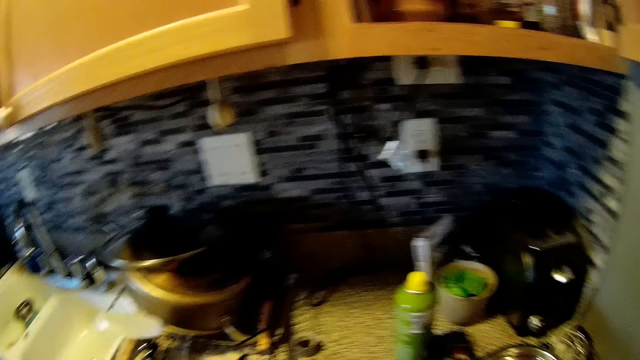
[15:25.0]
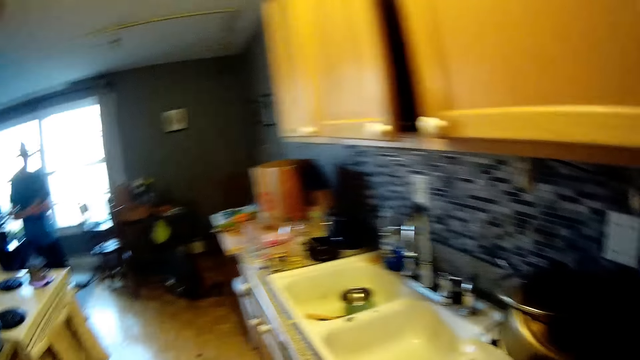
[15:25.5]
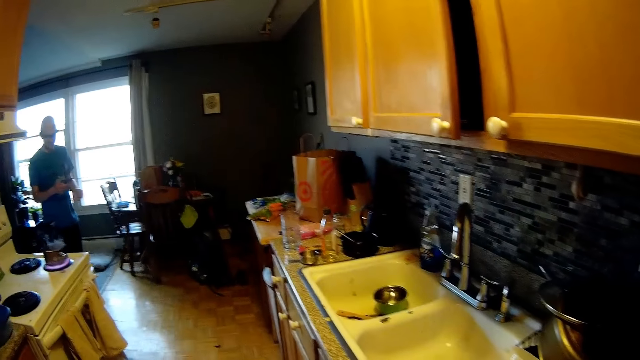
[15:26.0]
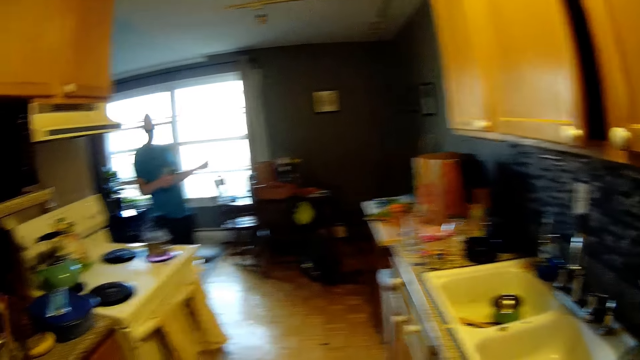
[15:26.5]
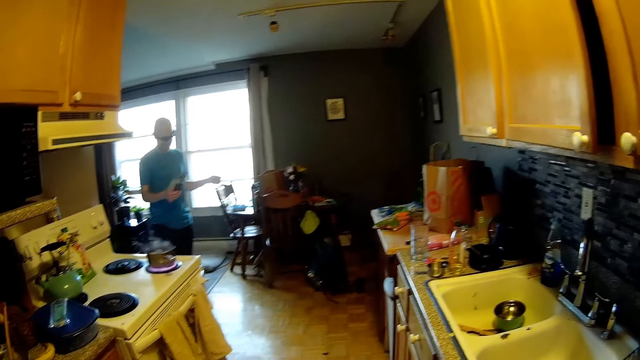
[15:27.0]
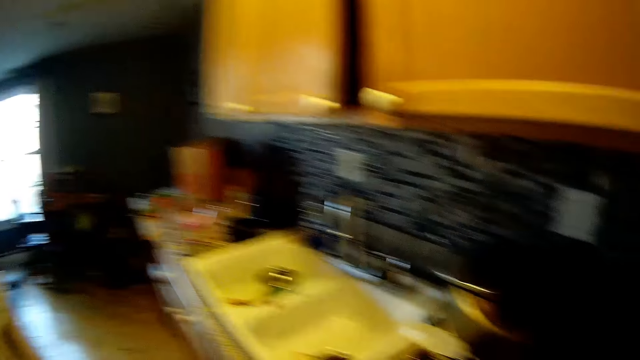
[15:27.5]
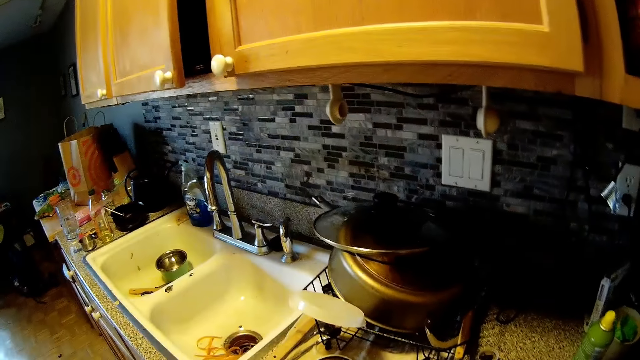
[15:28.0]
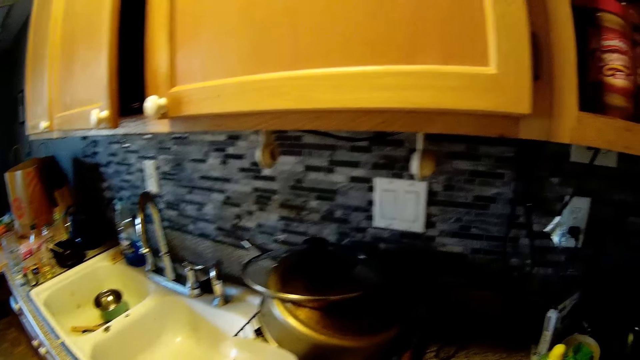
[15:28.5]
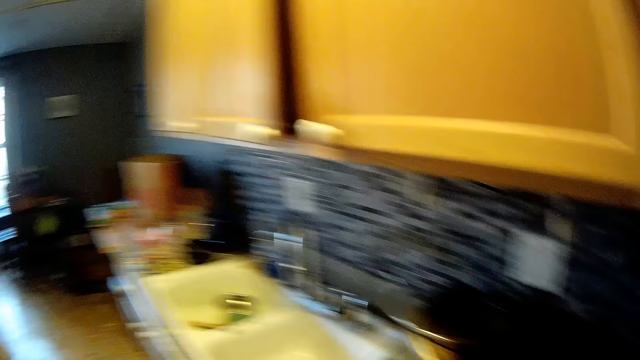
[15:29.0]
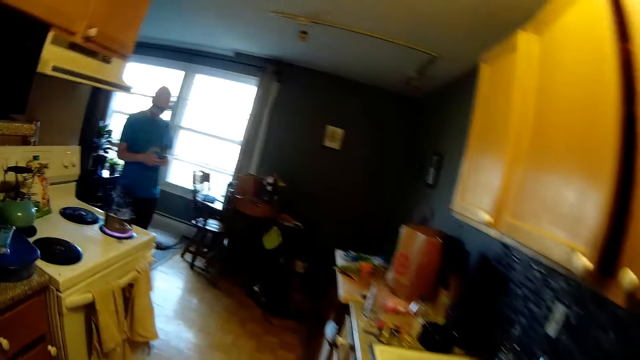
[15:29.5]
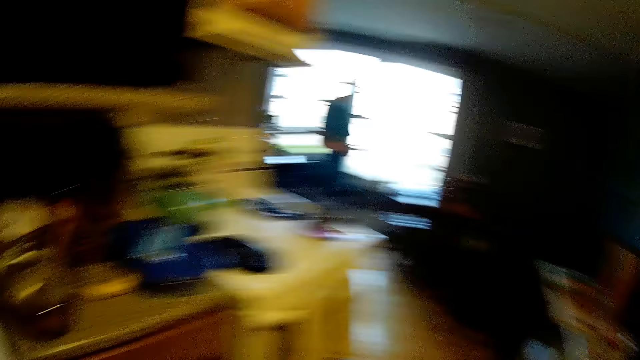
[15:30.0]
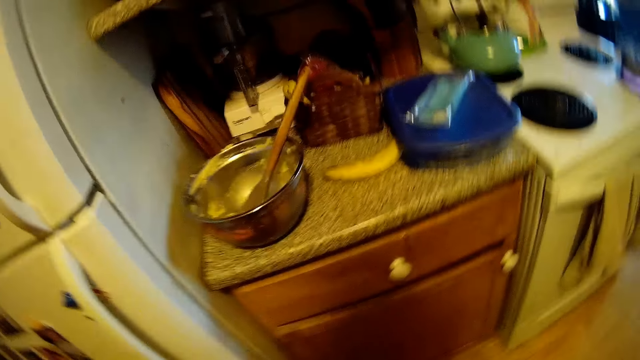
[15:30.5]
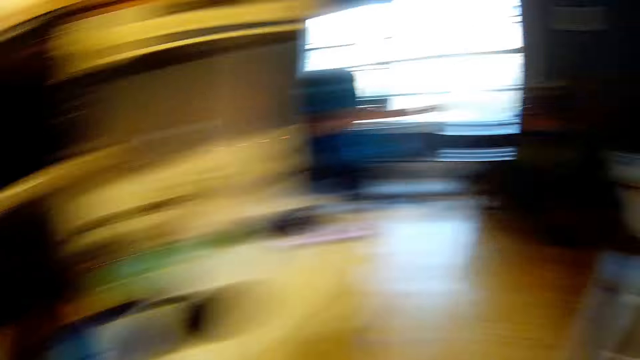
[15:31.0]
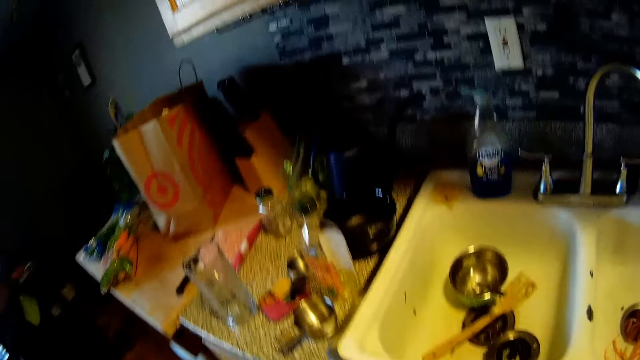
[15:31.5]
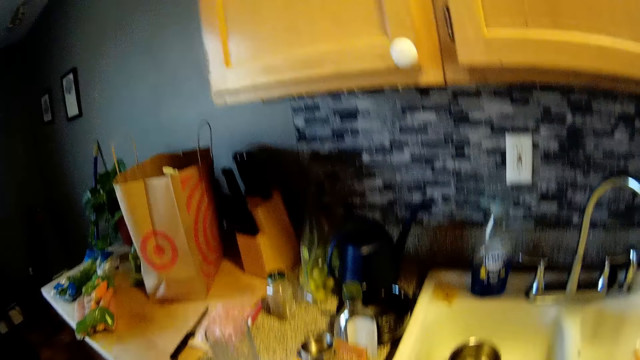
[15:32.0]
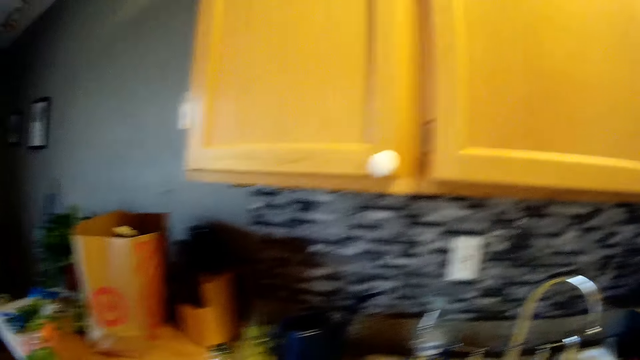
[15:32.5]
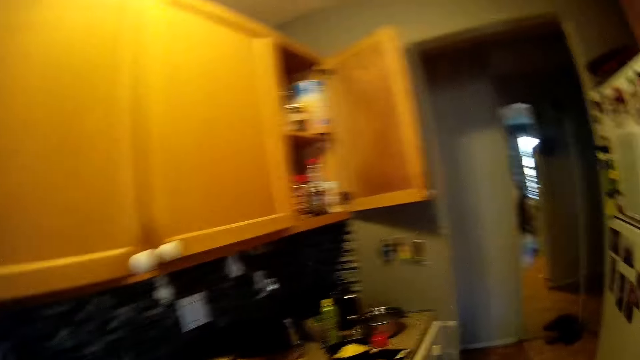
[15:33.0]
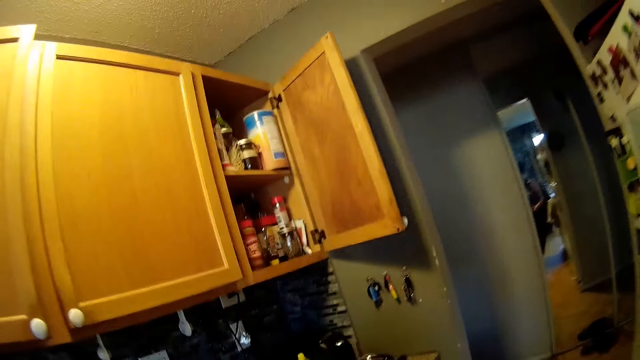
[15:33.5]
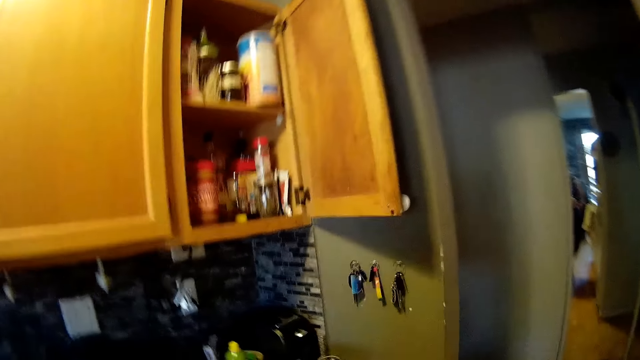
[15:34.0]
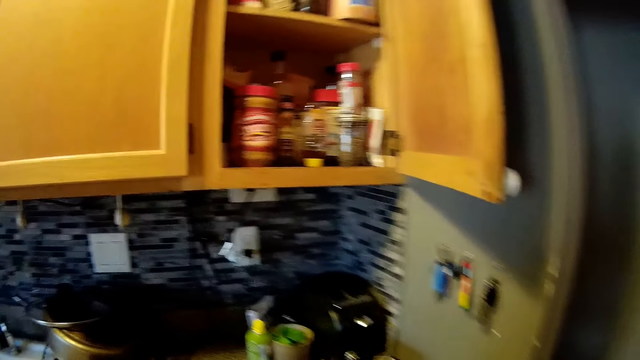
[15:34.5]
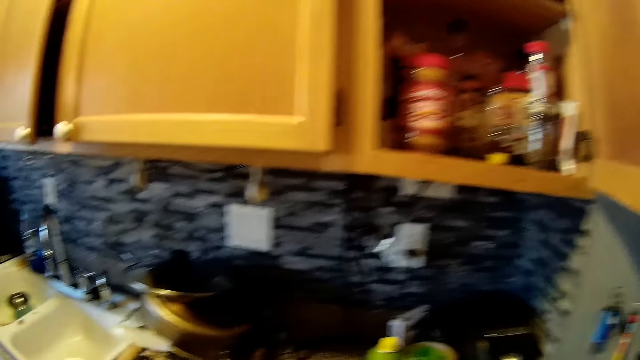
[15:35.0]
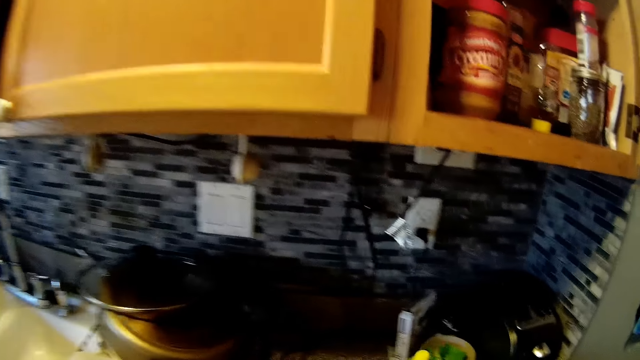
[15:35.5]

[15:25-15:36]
The camera wearer looks around. She drops the steel bowl in her right hand on a countertop. A man holds the phone with his right hand and dances to the song in the background. Another man appears. The camera wearer looks around.

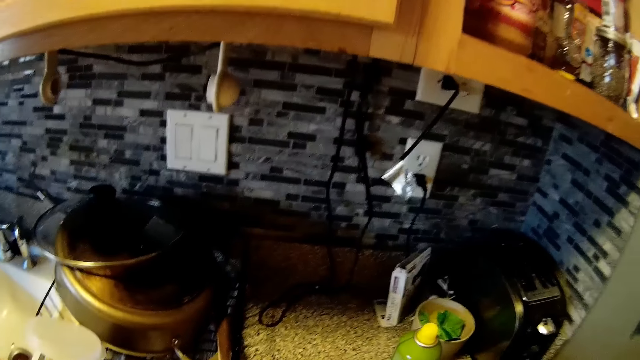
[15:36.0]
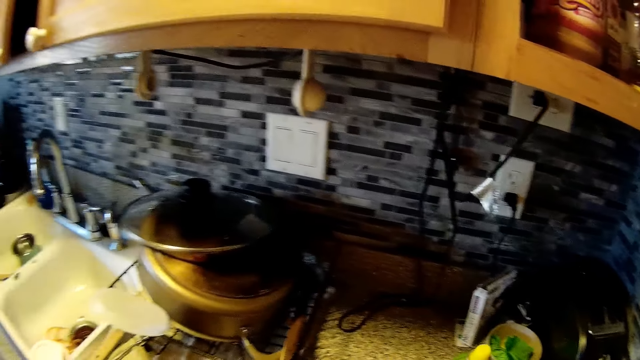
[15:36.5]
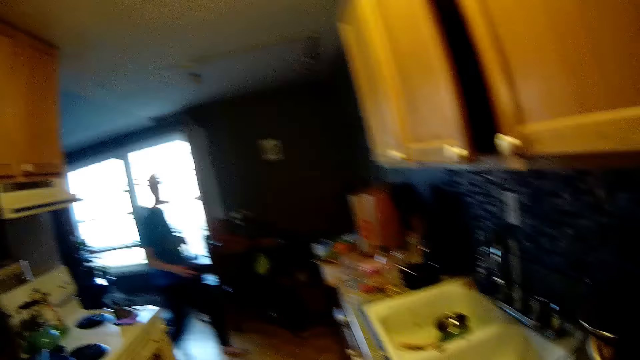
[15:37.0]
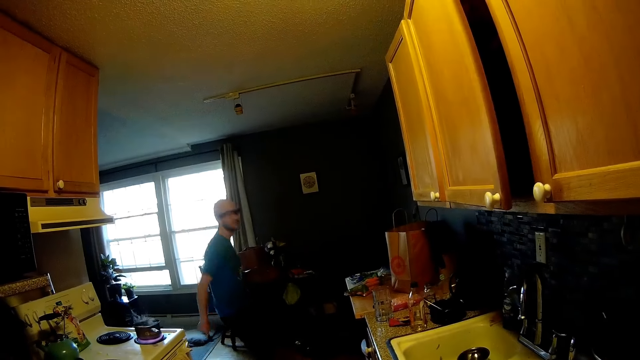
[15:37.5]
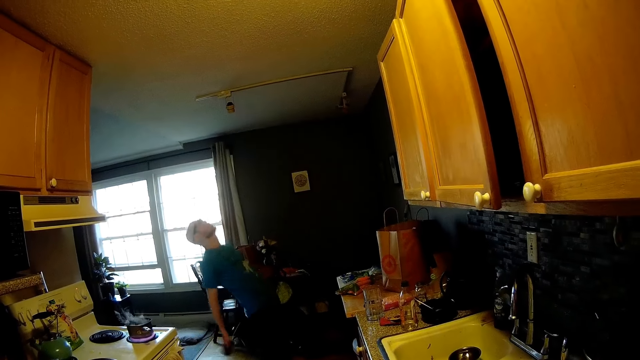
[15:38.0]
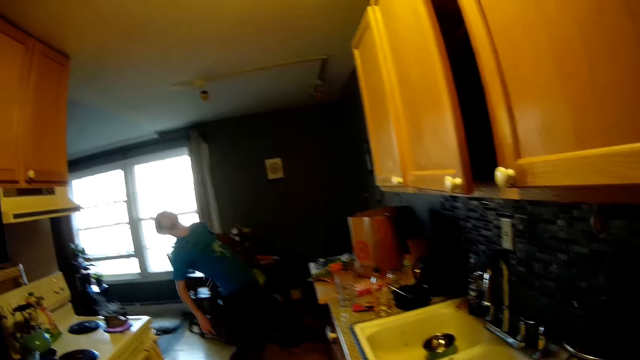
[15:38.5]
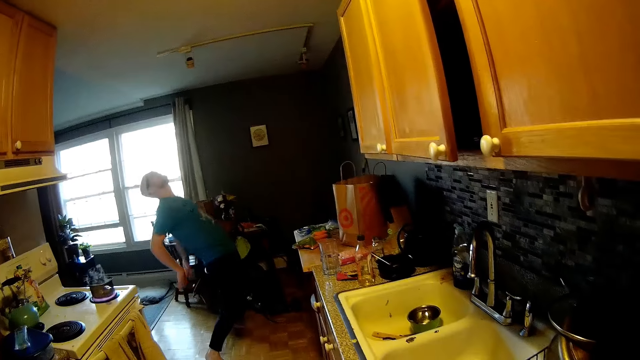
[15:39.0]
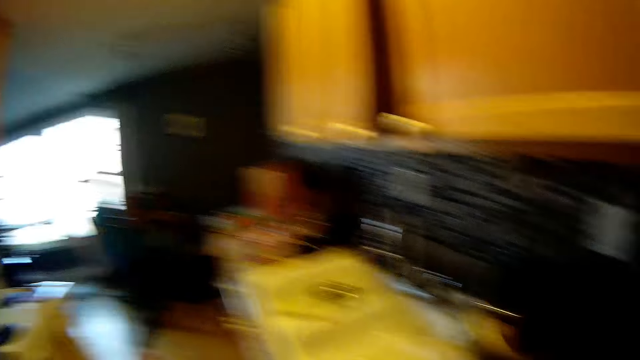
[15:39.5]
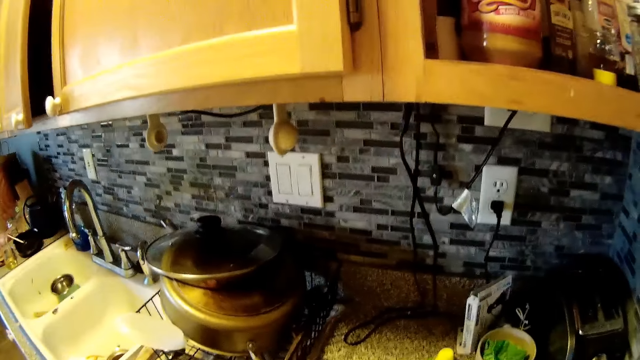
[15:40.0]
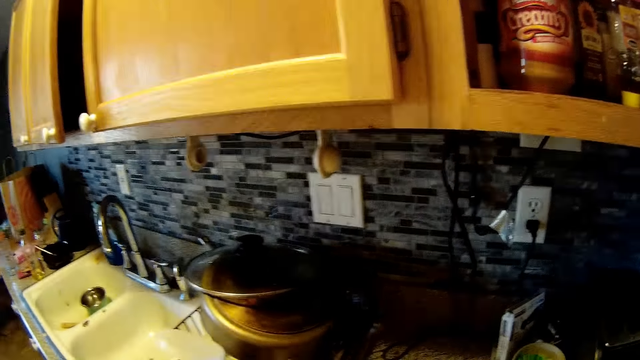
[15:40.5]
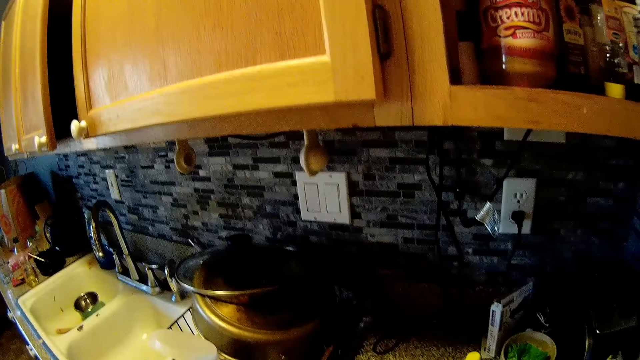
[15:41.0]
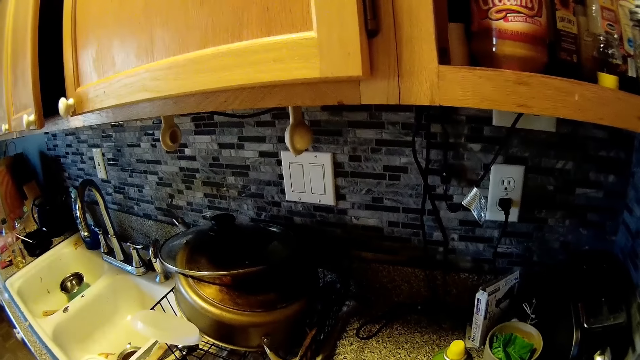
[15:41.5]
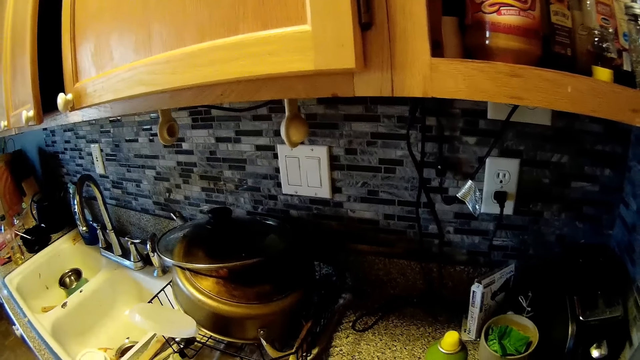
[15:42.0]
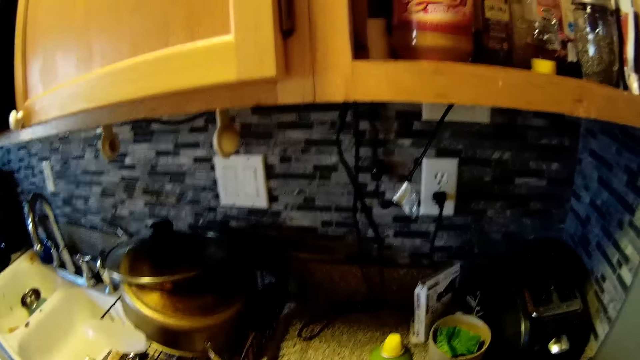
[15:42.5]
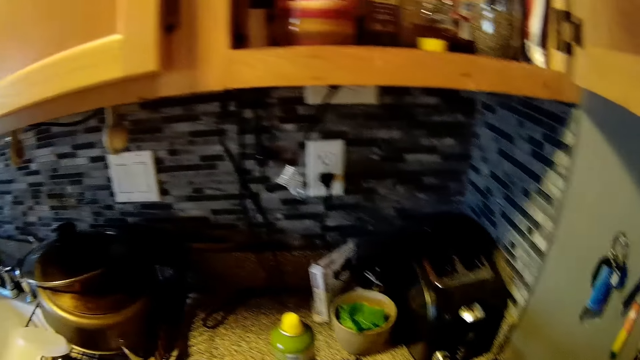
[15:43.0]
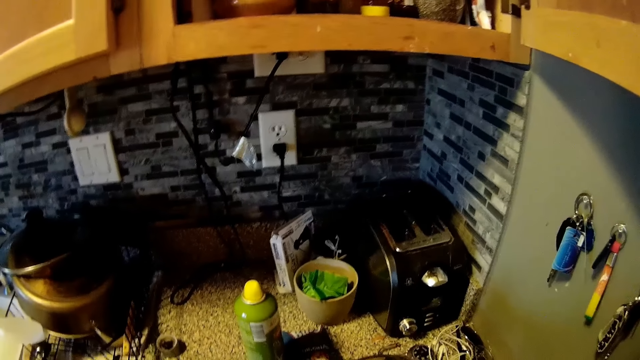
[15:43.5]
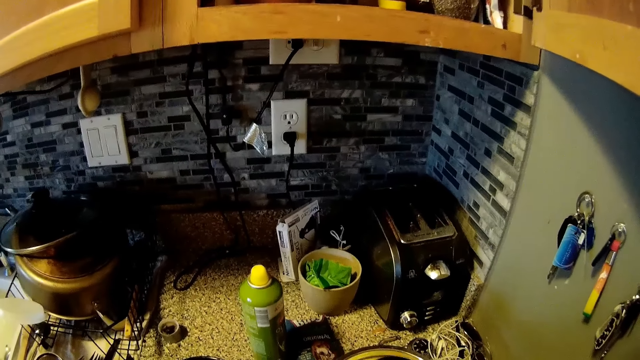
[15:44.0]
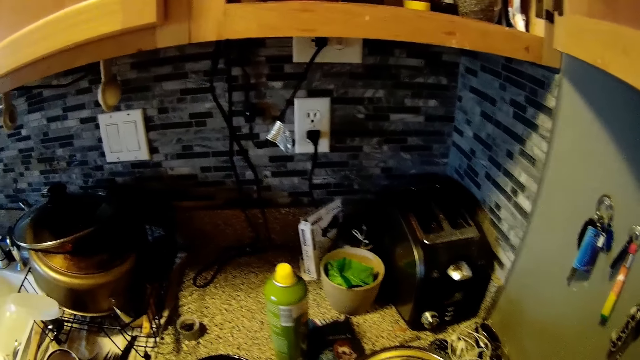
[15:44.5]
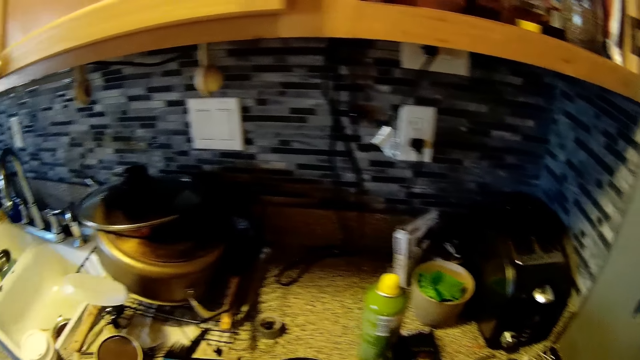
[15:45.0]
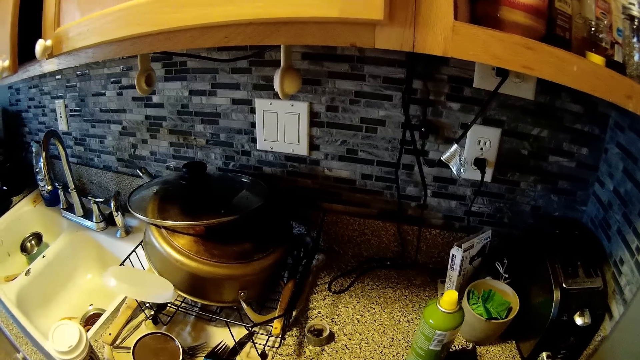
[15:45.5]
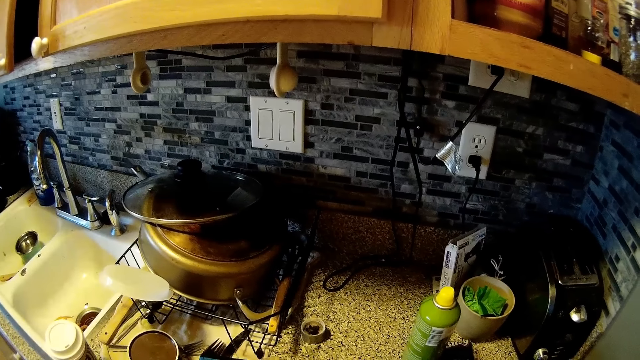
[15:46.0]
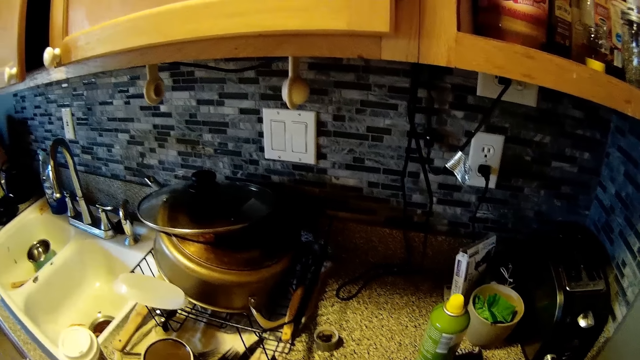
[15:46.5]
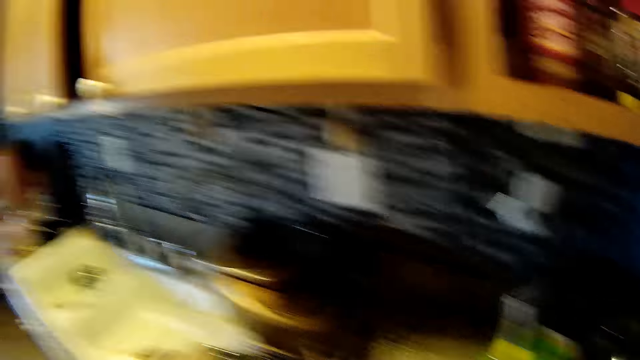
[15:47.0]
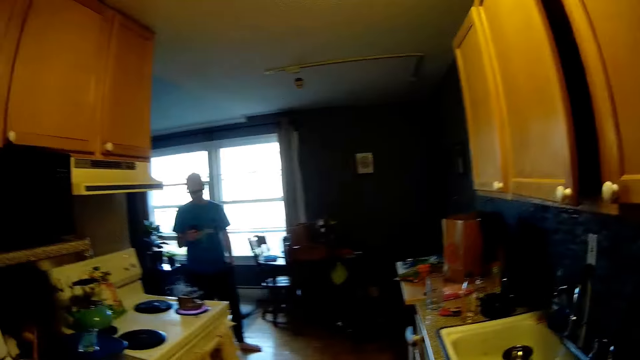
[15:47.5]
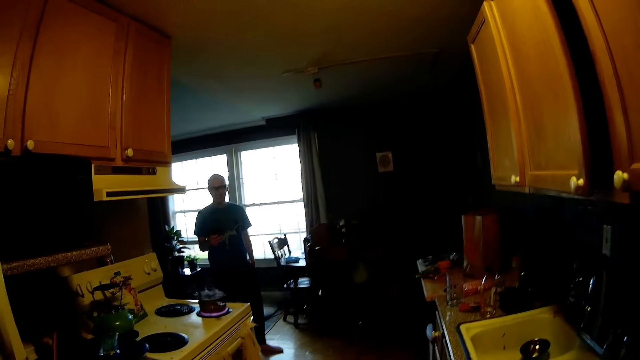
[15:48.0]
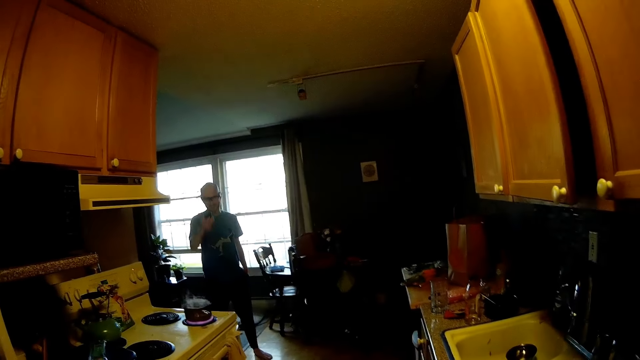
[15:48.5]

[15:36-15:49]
A man dances to the song in the background. The camera wearer looks around. She puts chips into the steel bowl with a spoon in her right hand. The man does something and moves the hand.
